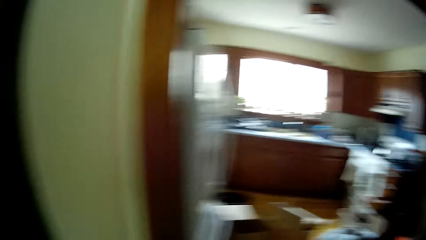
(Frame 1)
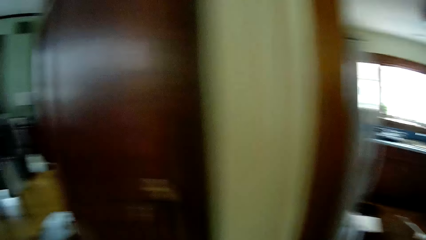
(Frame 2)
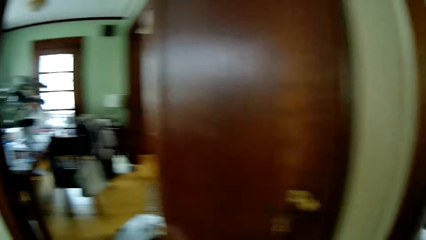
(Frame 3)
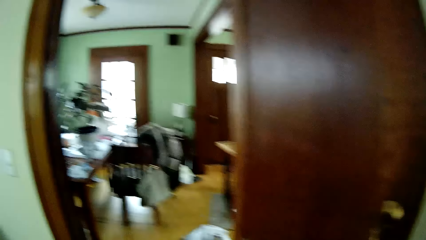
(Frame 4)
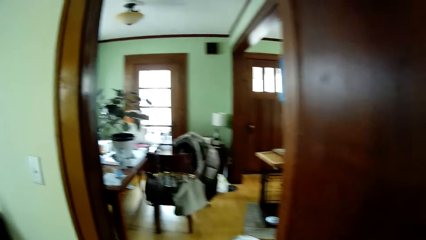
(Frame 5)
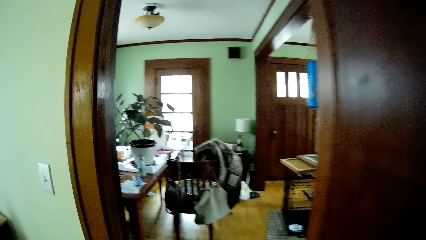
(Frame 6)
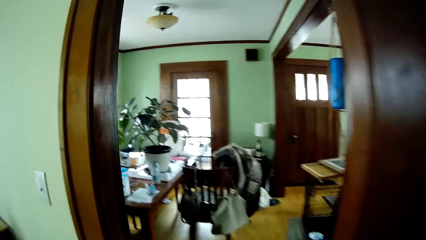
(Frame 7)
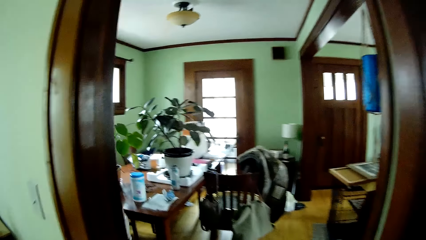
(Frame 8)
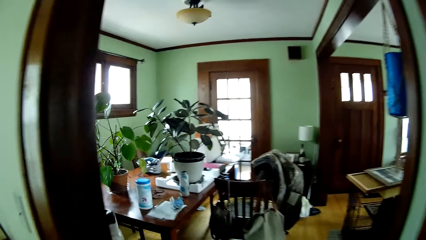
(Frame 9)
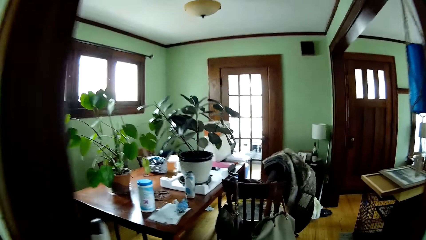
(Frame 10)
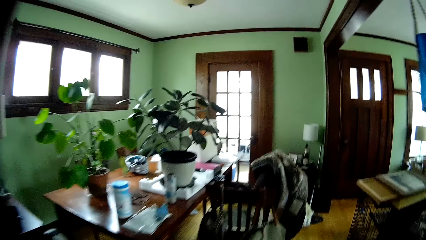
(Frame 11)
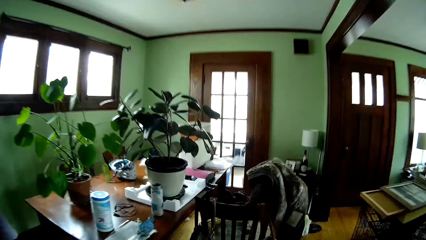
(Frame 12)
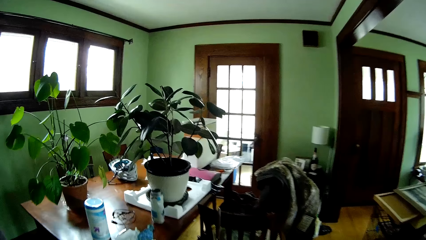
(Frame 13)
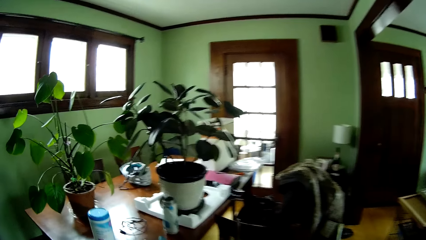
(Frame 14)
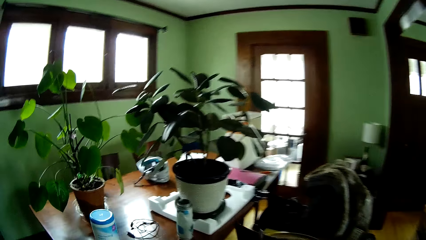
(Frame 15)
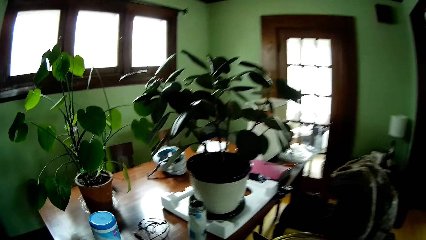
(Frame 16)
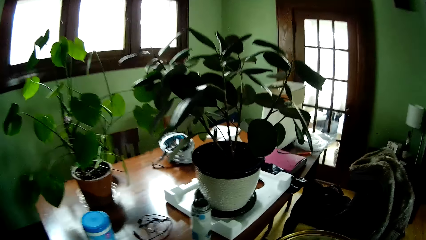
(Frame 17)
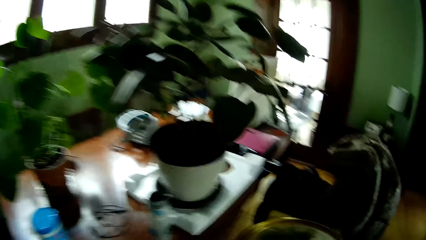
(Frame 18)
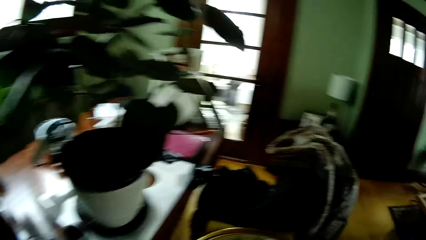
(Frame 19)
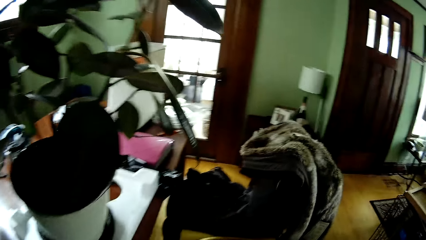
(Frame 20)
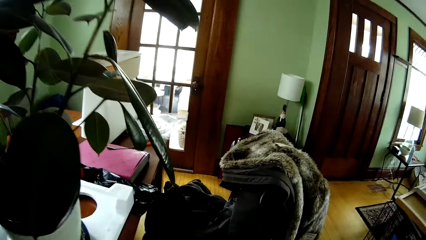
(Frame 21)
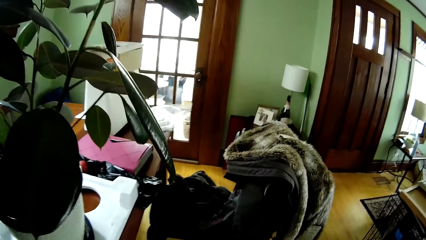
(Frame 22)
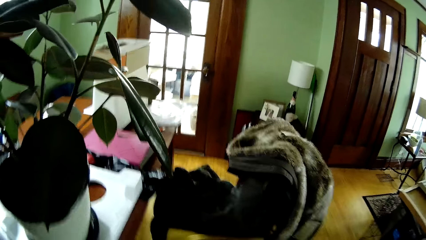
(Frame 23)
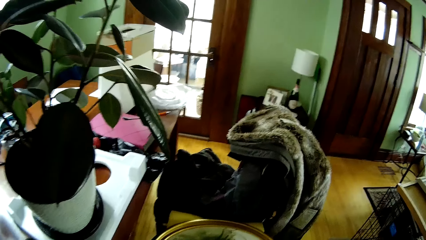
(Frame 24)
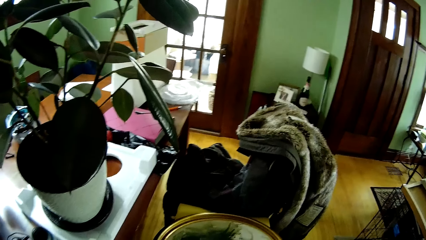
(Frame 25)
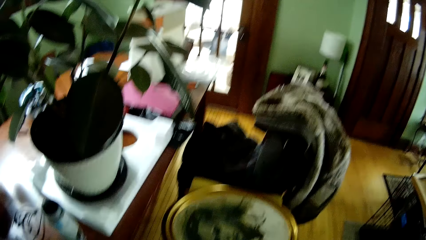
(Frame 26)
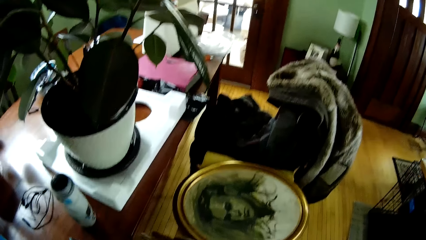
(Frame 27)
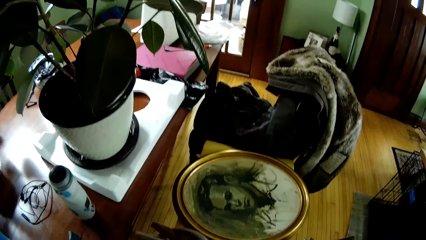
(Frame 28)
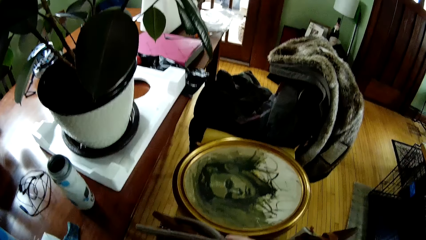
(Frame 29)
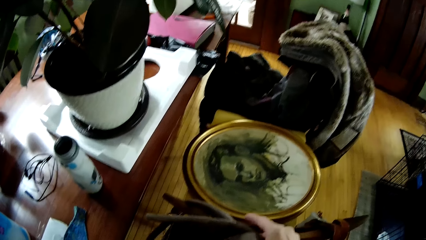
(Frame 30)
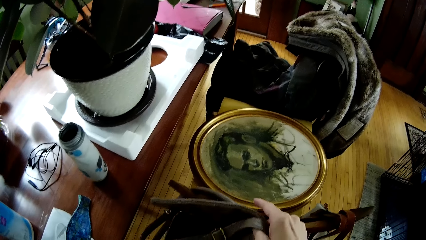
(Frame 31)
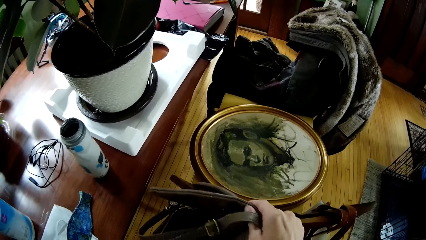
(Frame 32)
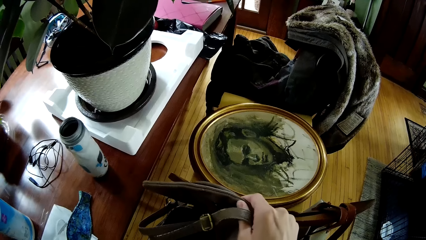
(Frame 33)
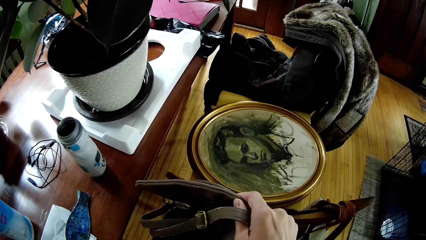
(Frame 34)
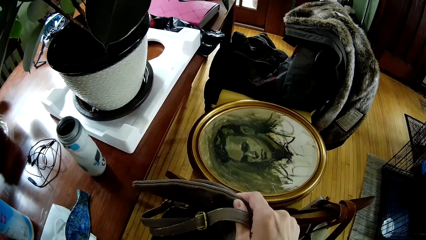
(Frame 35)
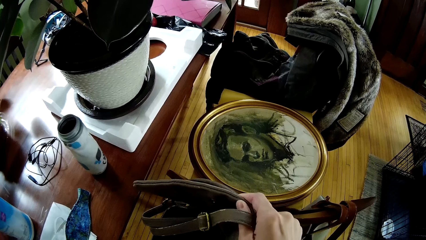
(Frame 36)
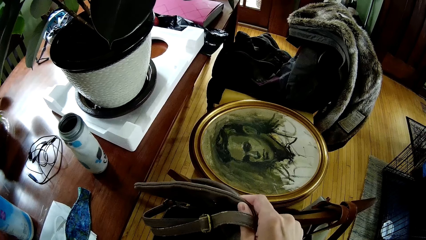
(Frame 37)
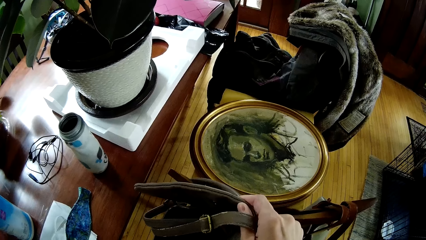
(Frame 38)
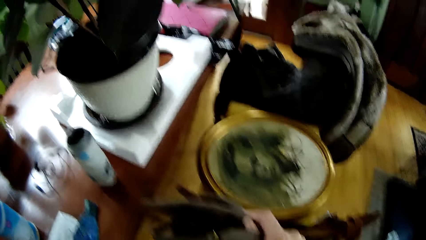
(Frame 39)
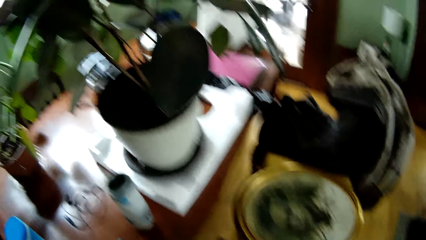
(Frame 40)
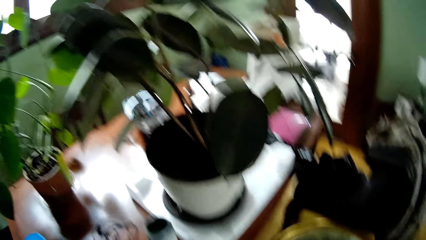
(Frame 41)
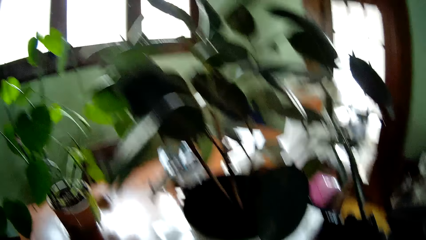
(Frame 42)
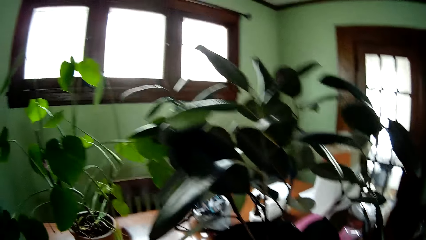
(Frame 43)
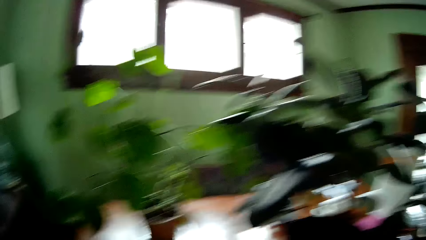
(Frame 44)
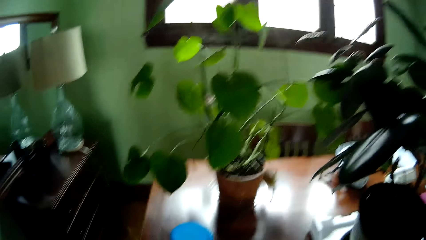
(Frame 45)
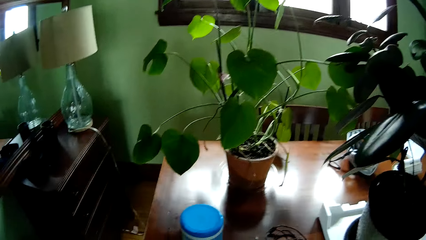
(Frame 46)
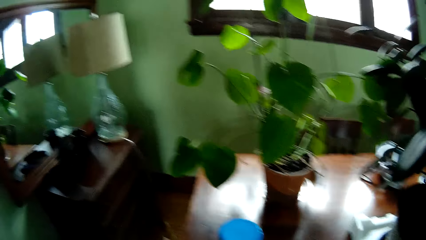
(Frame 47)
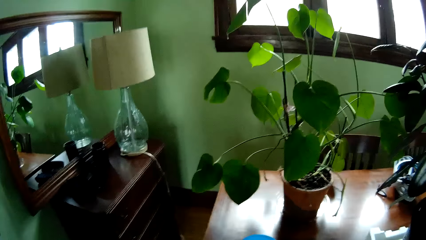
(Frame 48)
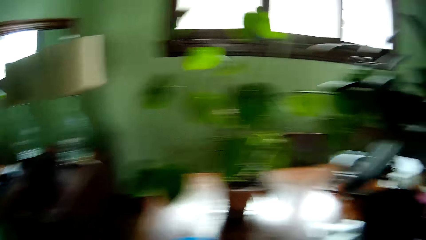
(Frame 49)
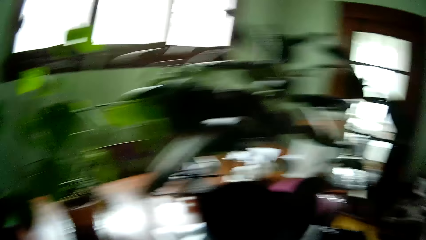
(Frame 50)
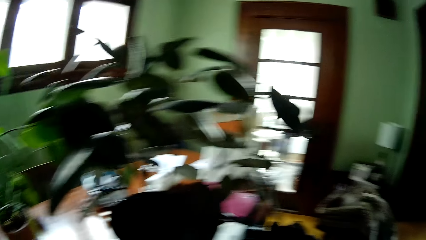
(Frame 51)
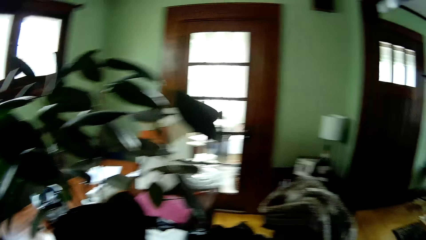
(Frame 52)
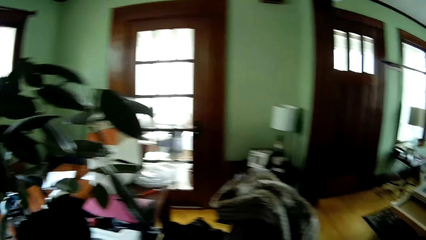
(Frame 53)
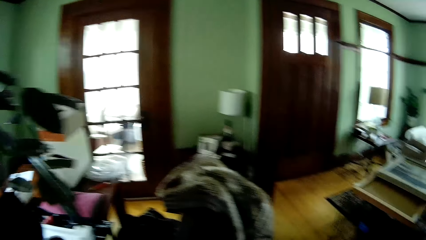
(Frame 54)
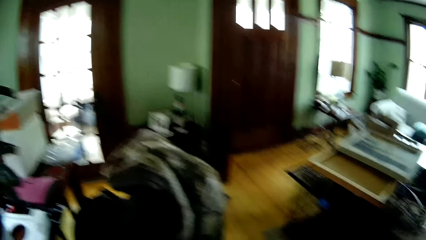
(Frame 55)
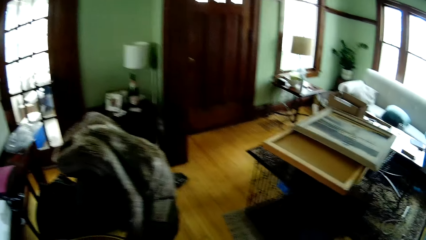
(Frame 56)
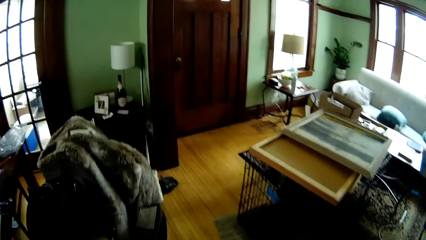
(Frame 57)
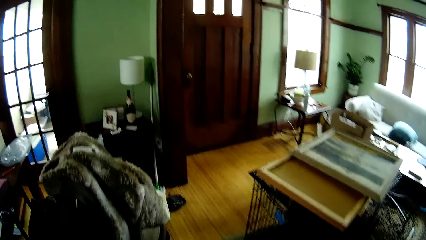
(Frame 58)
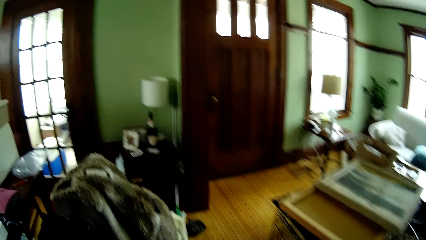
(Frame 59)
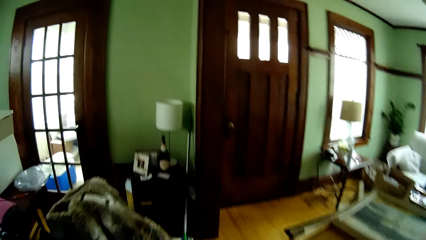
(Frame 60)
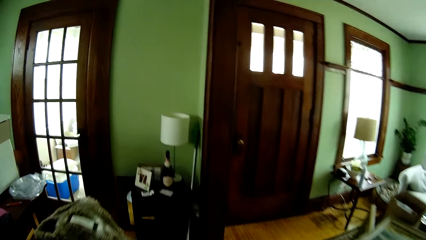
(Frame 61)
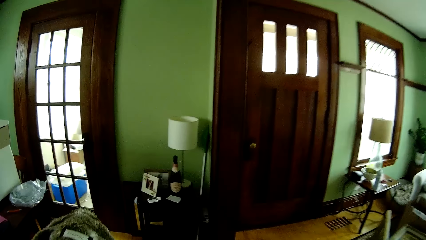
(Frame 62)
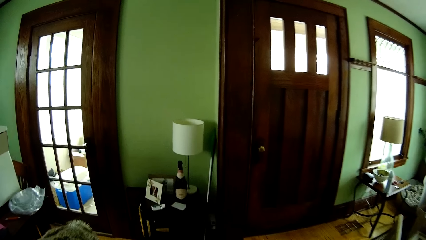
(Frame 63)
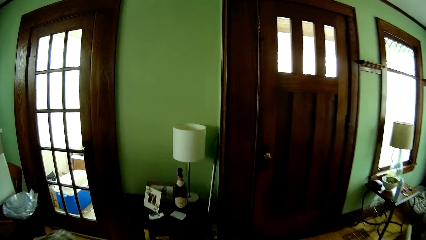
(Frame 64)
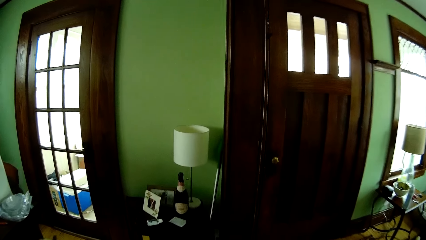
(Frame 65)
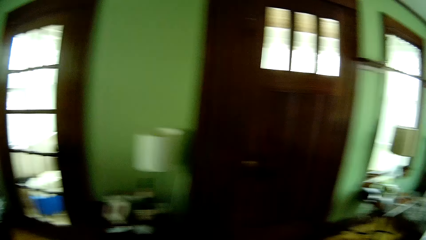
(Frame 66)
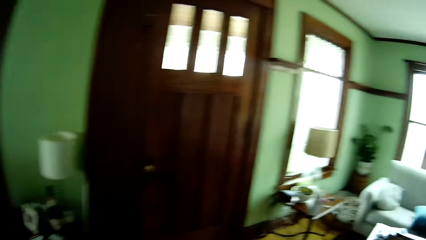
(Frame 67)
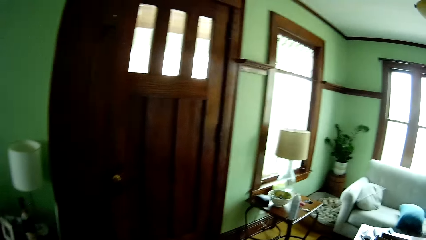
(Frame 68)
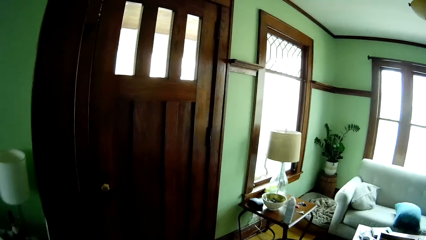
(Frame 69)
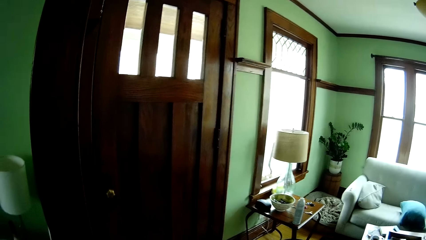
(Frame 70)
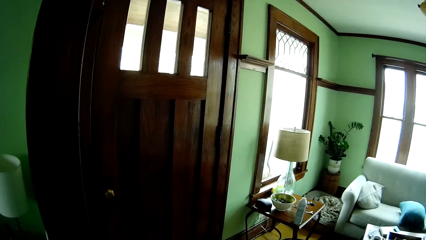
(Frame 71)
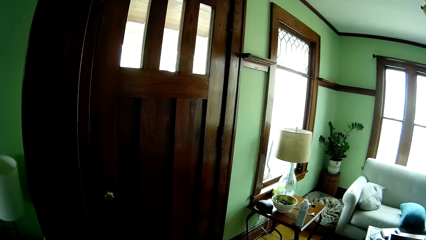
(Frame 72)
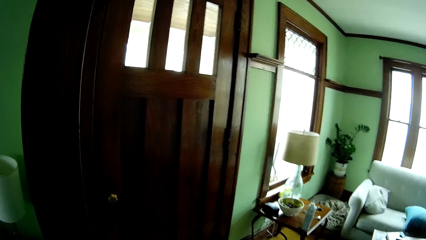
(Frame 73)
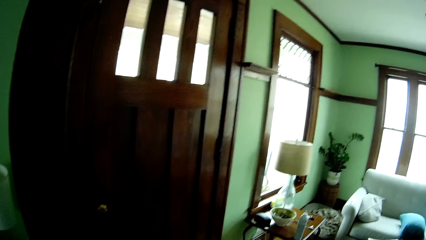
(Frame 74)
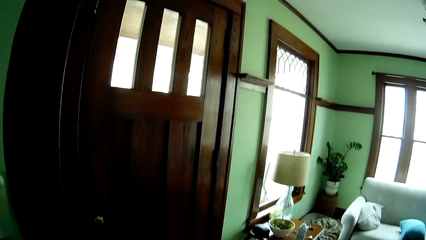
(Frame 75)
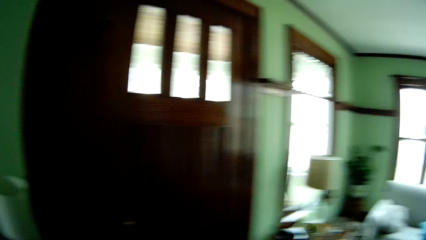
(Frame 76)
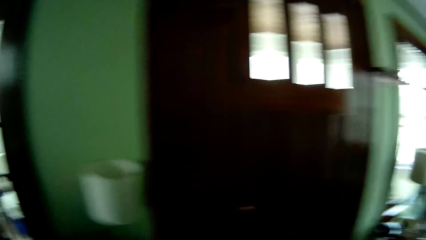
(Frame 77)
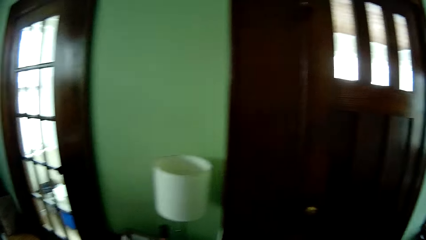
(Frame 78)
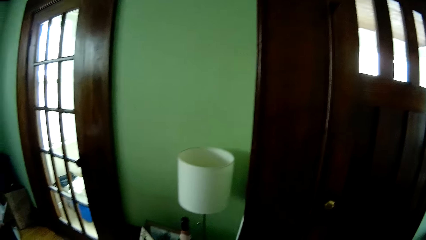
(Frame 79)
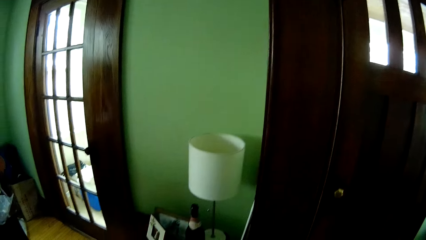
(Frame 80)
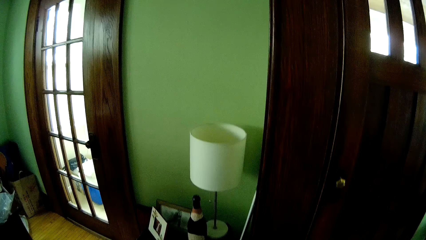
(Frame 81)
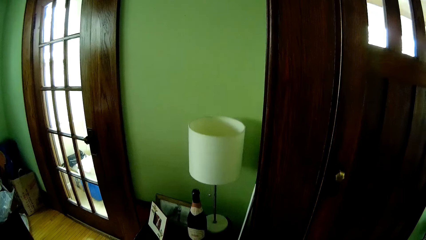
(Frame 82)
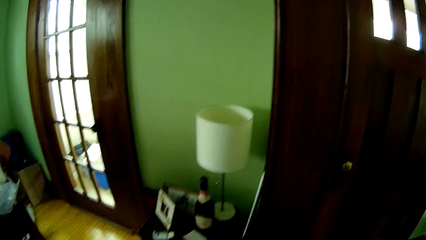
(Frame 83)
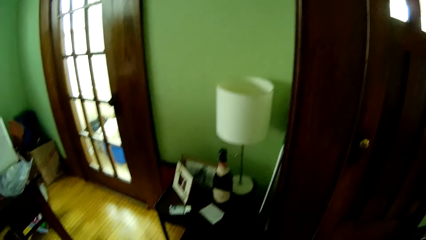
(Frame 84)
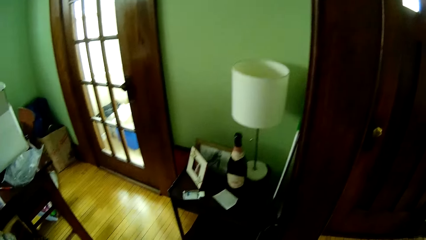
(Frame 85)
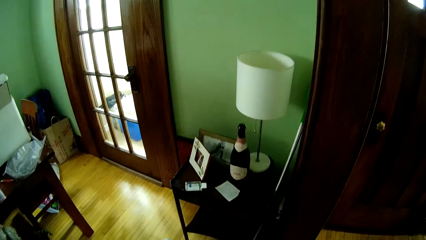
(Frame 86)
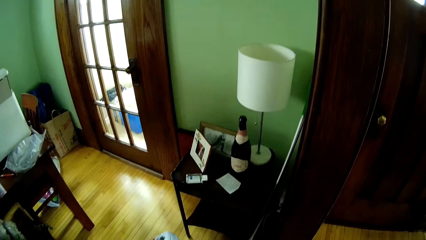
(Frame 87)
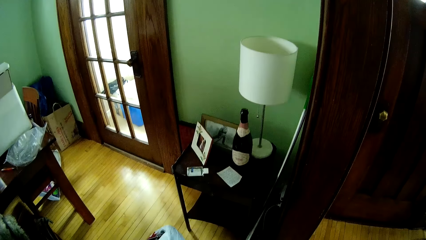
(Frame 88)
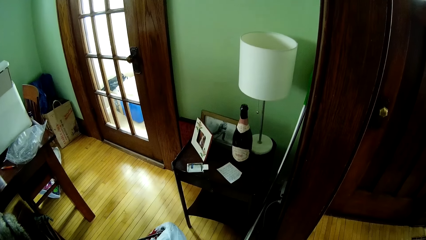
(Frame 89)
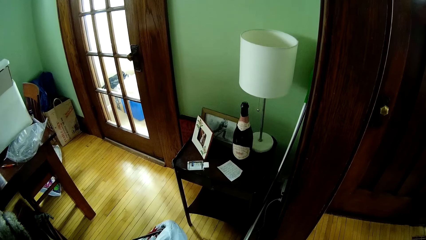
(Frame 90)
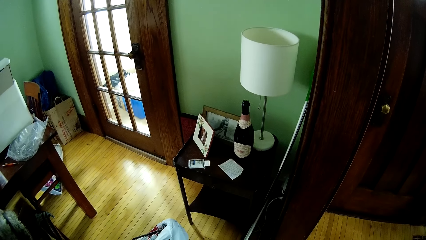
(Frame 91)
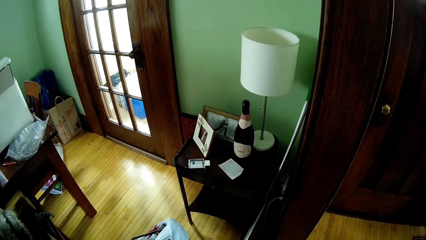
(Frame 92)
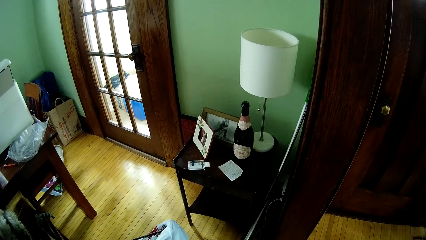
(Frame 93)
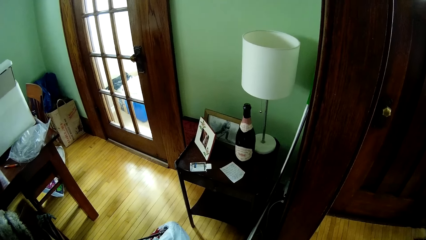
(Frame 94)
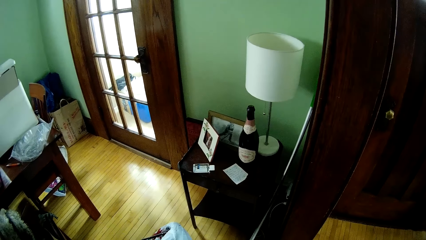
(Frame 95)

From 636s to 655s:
The camera wearer opens a bag with his right hand. He looks inside something. He looks around a room.
